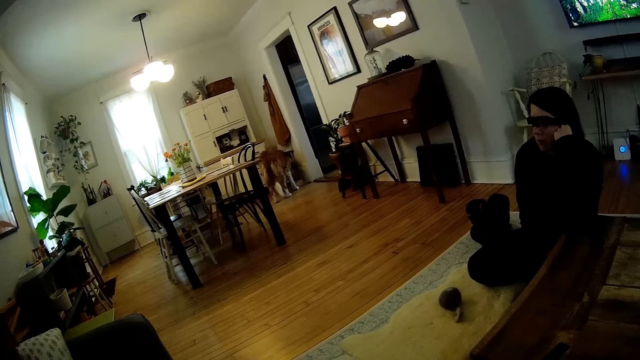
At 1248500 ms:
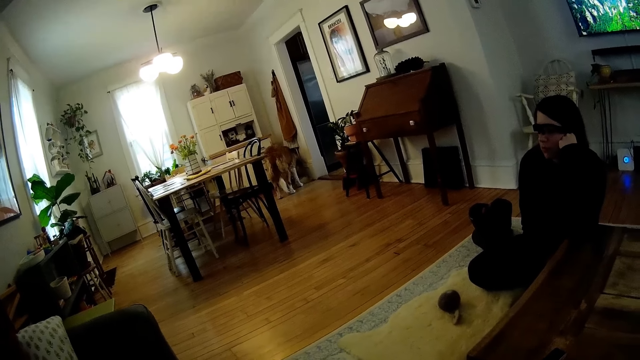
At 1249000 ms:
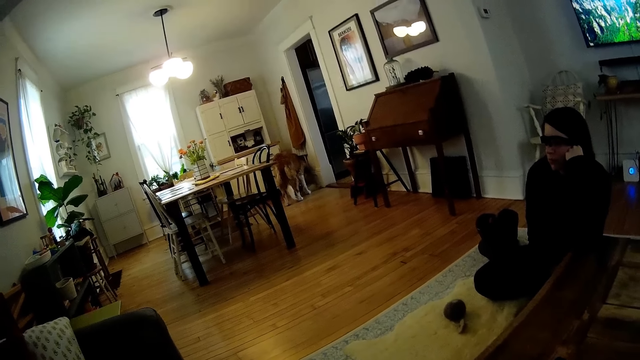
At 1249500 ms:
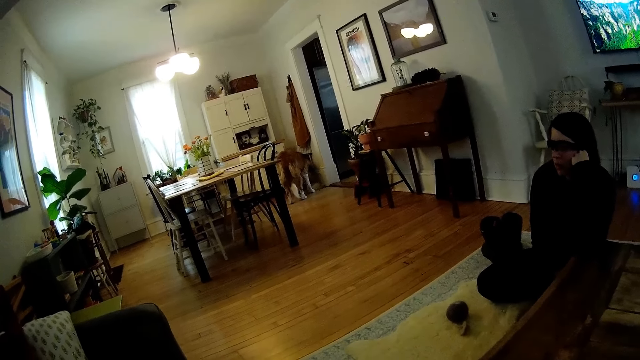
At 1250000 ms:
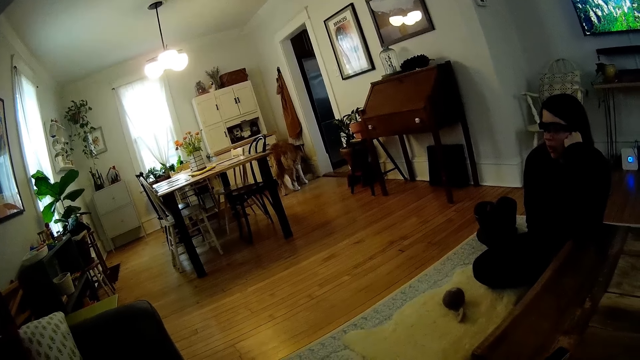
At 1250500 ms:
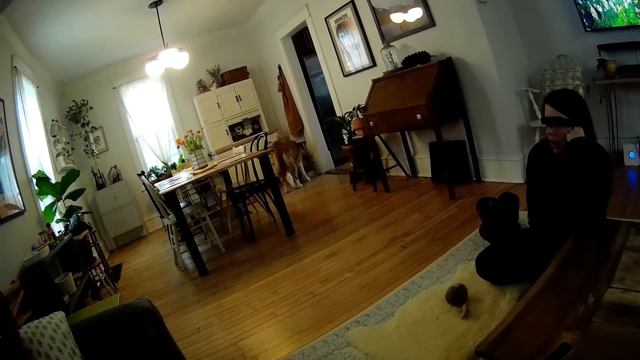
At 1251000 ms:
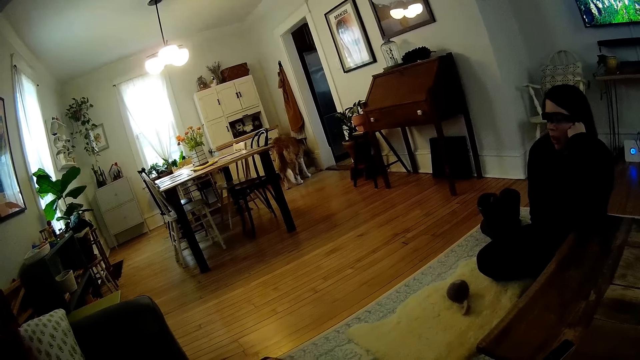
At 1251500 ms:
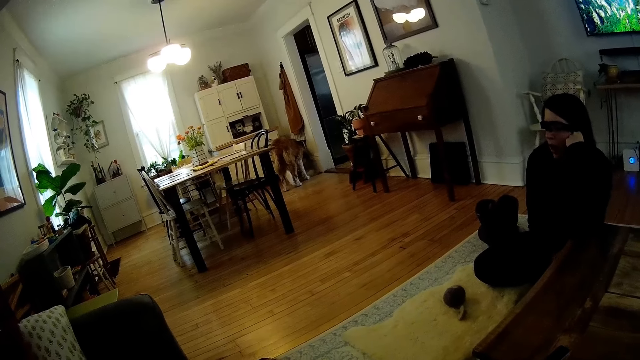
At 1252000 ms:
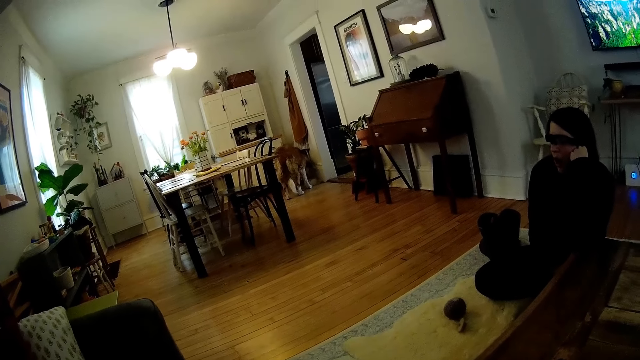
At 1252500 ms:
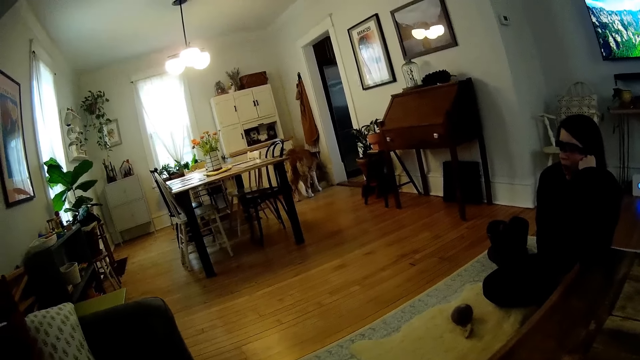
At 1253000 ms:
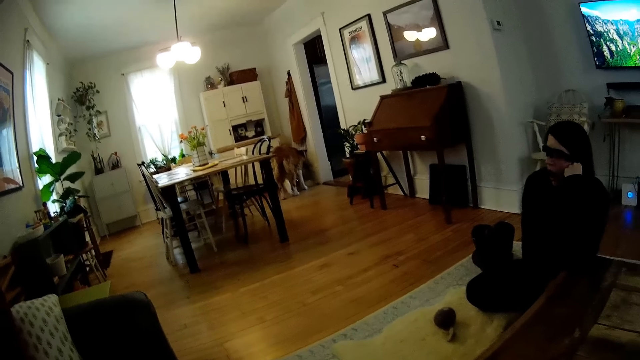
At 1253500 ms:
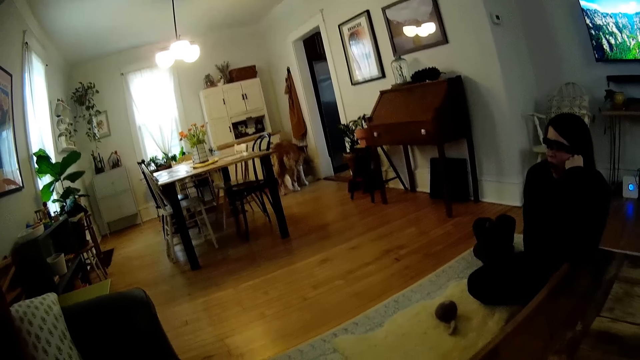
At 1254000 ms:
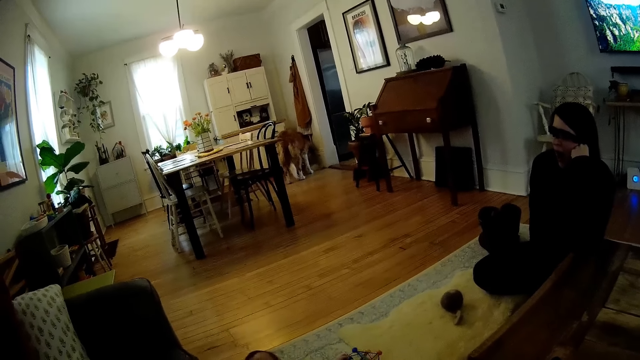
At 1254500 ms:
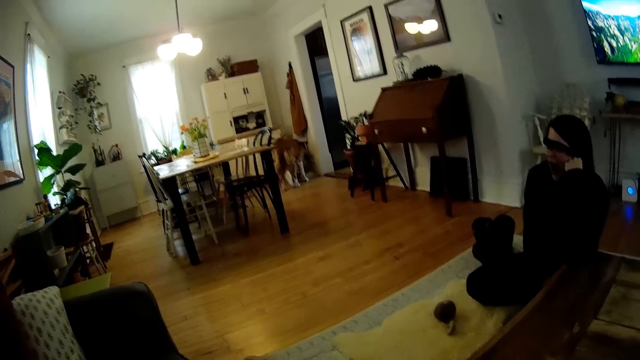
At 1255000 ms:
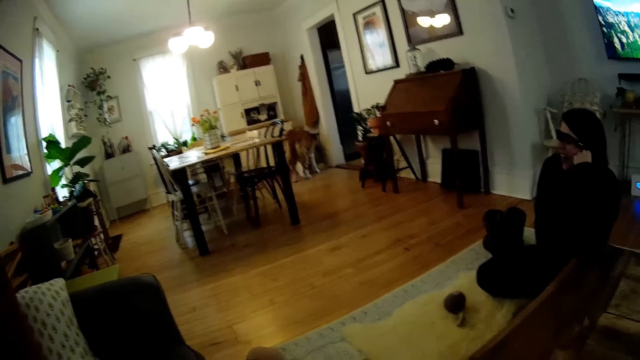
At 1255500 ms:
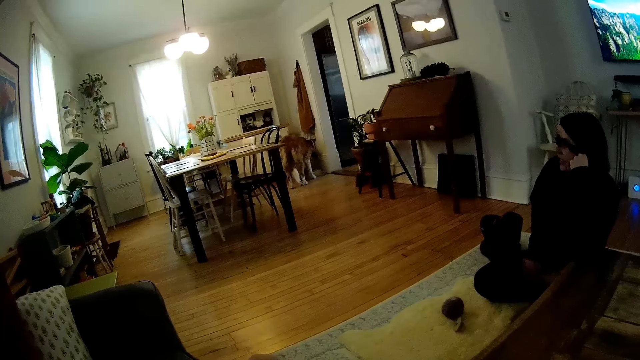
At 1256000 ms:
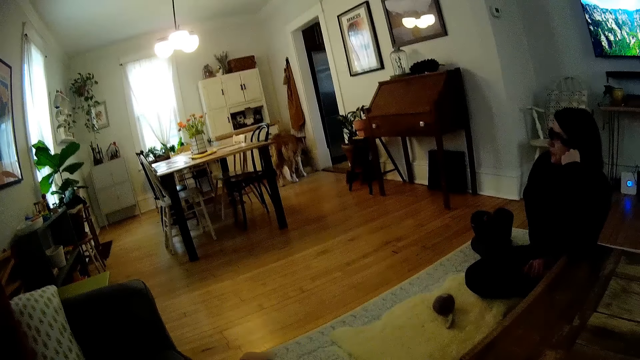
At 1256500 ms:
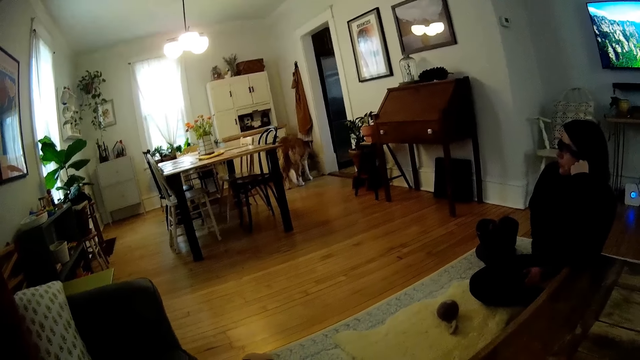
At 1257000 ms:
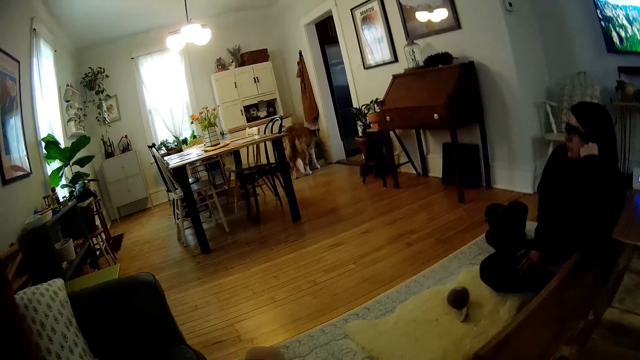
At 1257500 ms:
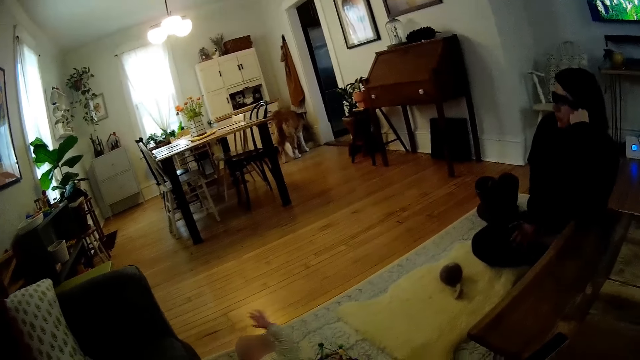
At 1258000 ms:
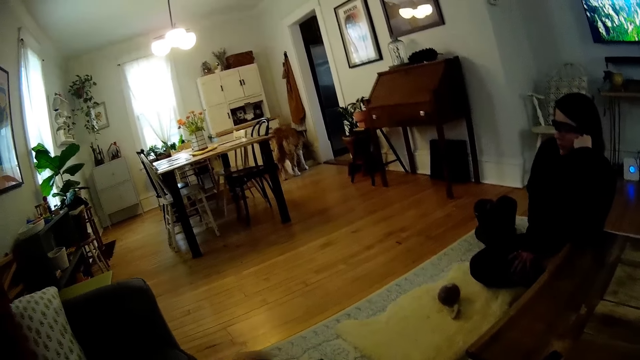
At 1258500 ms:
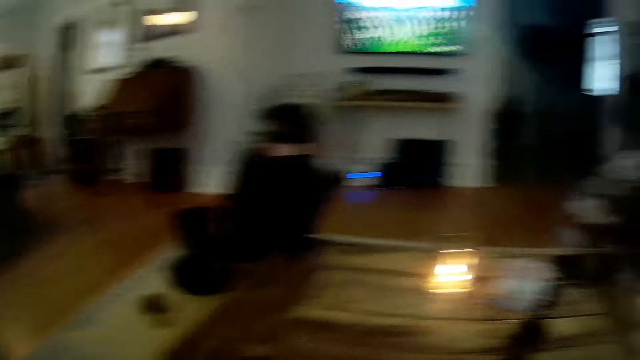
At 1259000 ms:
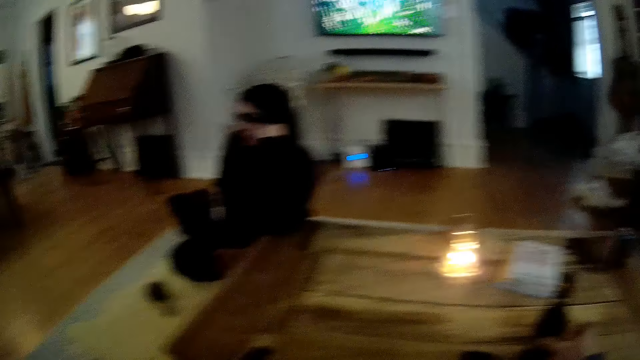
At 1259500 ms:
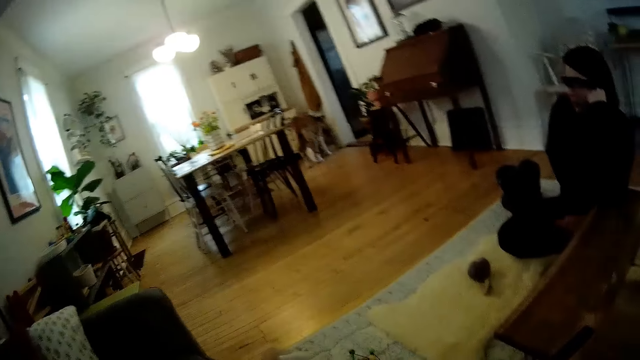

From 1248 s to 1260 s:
The woman yawns. She rubs her thigh with her right hand.

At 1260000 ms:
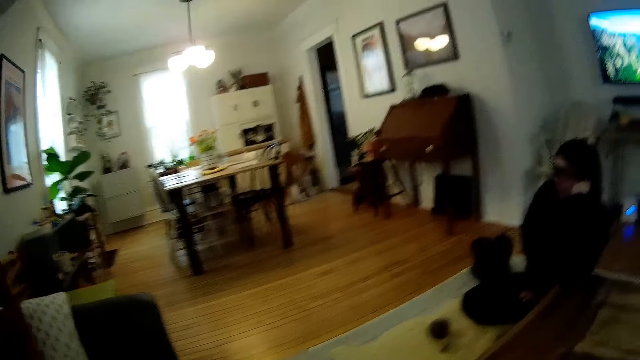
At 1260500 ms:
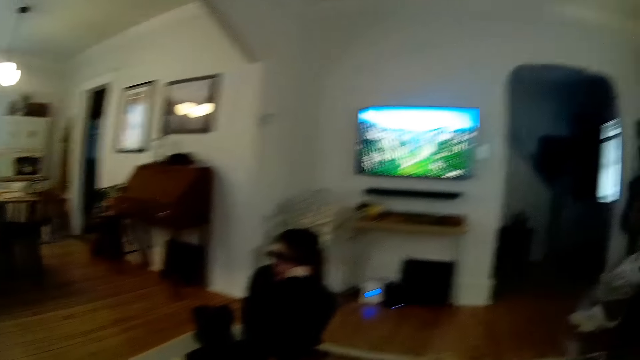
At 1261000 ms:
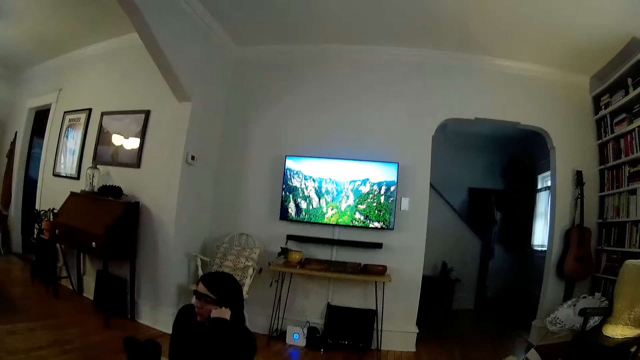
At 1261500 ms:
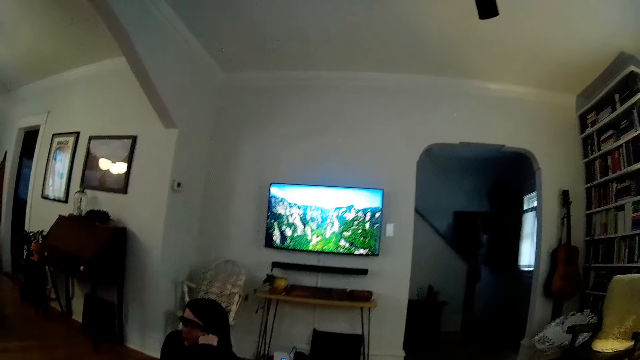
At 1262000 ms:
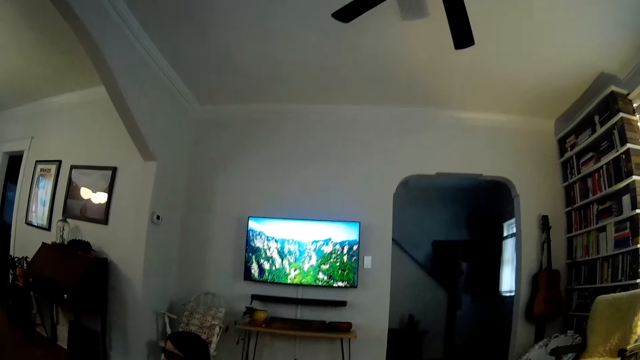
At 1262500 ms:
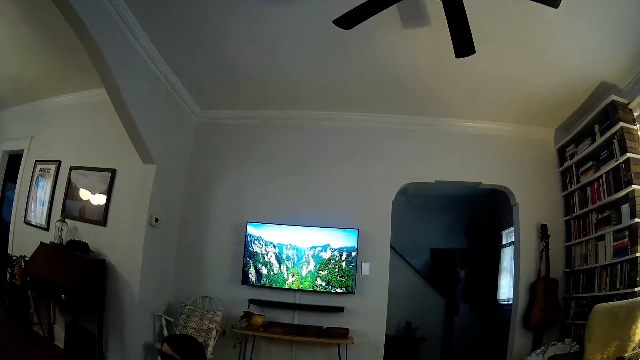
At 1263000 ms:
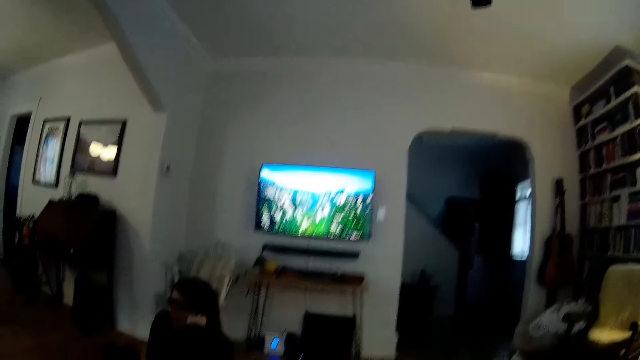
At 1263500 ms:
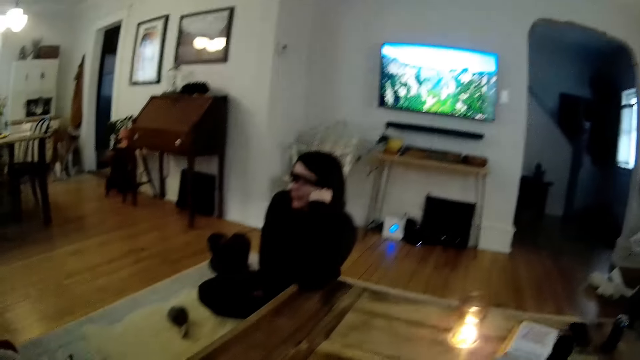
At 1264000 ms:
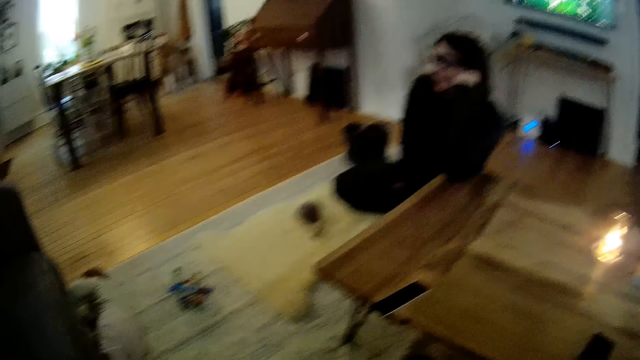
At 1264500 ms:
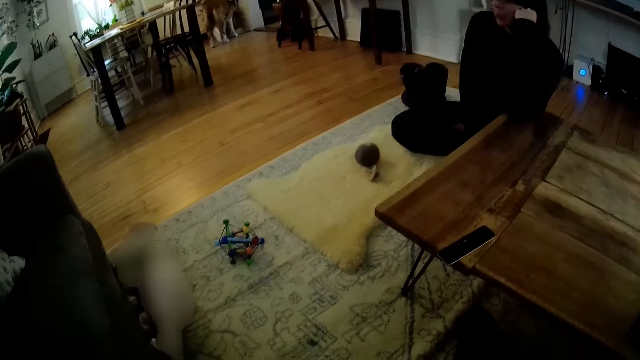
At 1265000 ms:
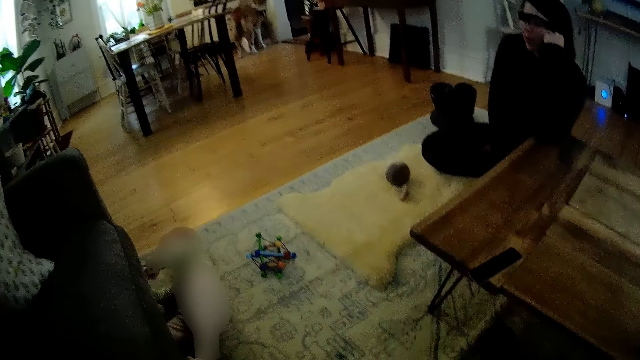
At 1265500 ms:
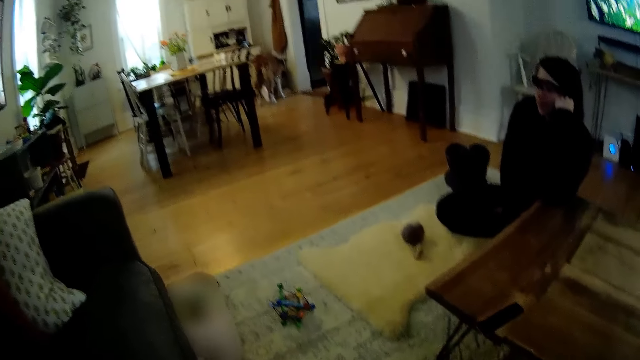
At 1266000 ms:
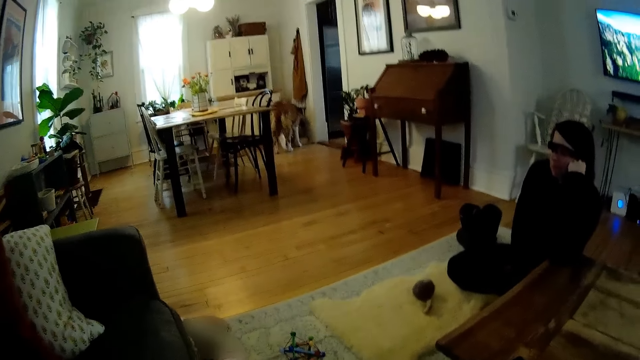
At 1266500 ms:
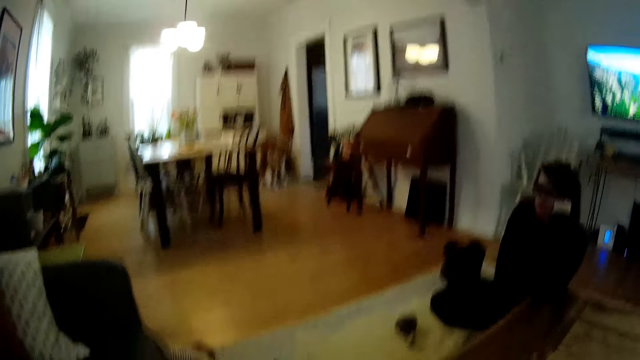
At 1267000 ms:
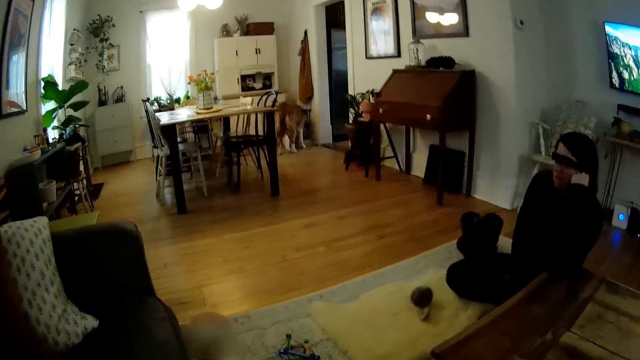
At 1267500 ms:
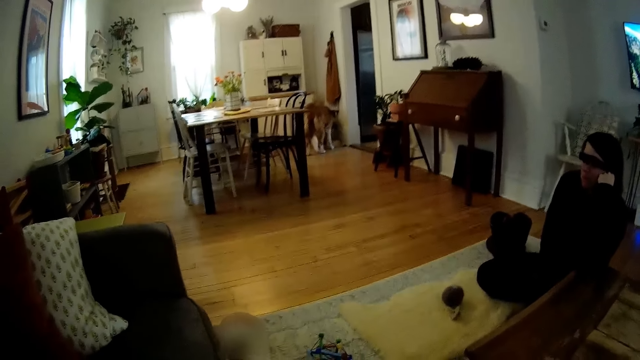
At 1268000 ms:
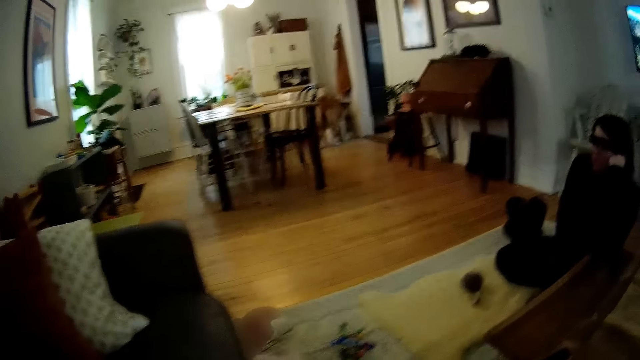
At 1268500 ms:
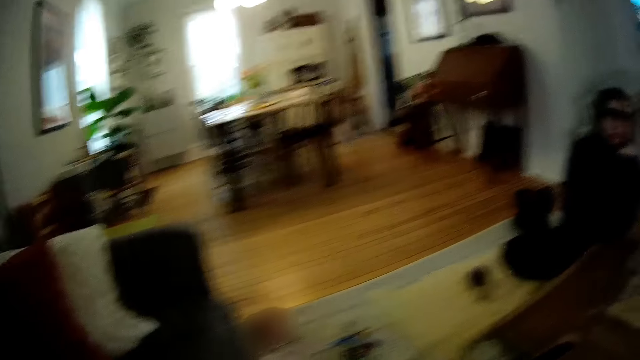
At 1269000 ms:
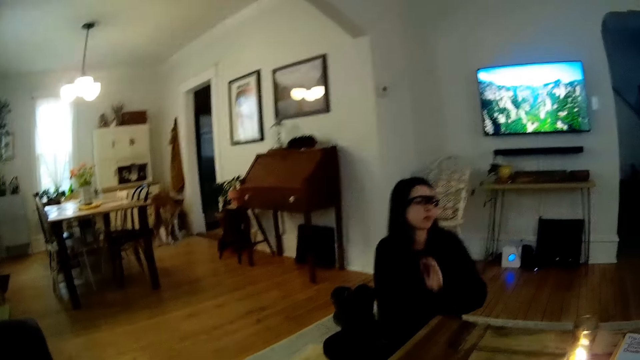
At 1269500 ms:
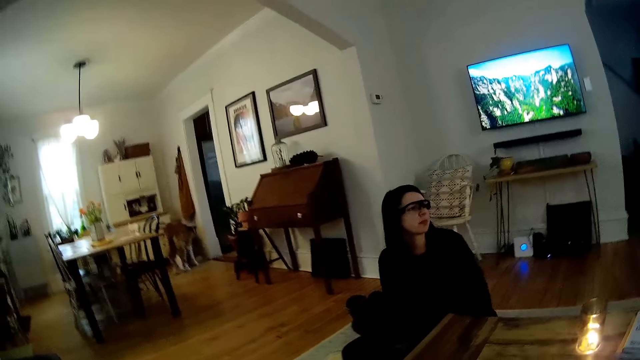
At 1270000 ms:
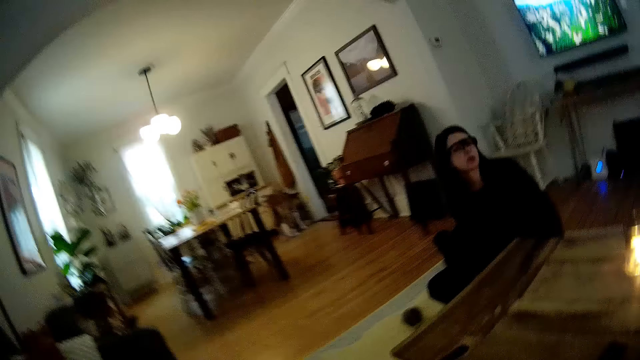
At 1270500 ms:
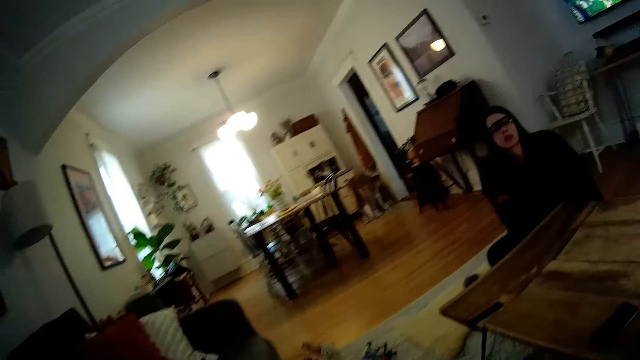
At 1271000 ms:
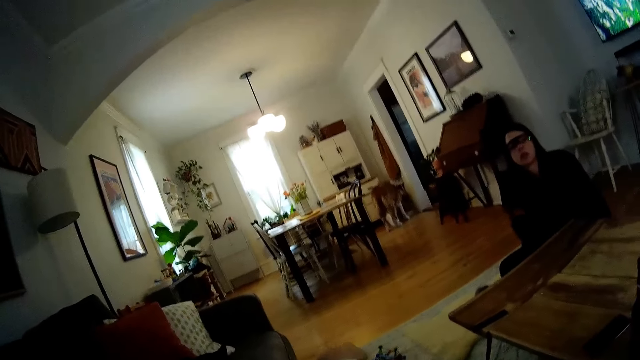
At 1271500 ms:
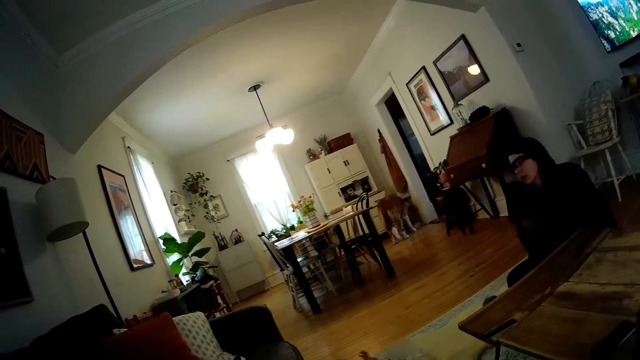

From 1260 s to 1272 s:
The woman removes her left hand from her cheek.
